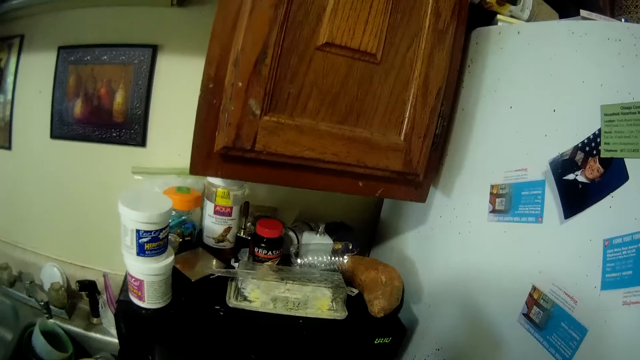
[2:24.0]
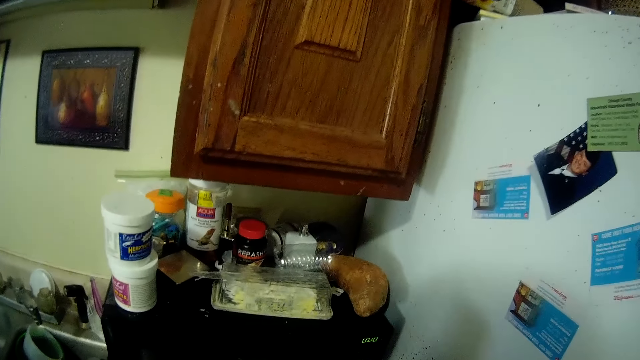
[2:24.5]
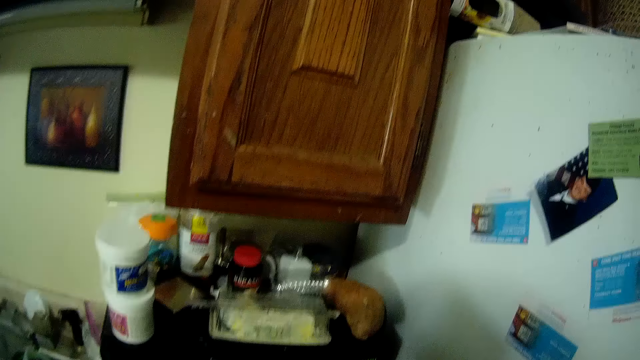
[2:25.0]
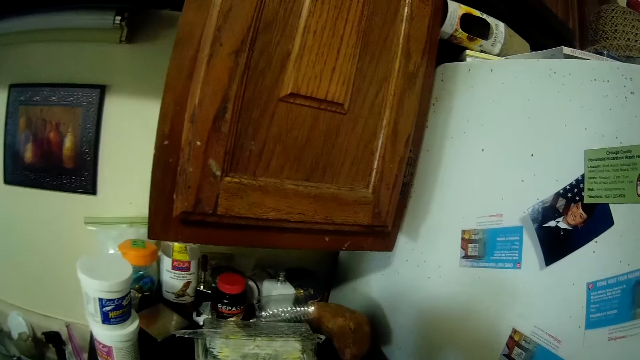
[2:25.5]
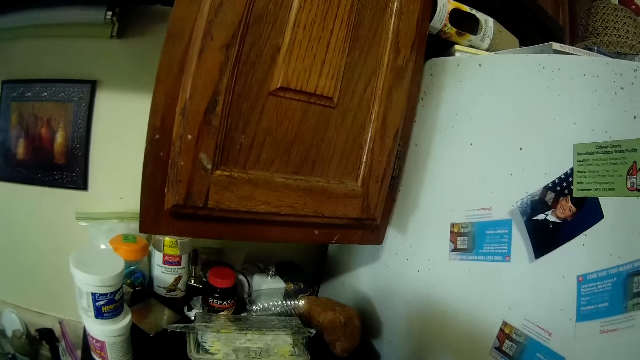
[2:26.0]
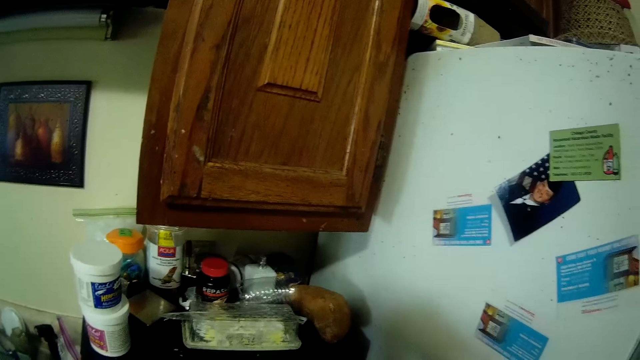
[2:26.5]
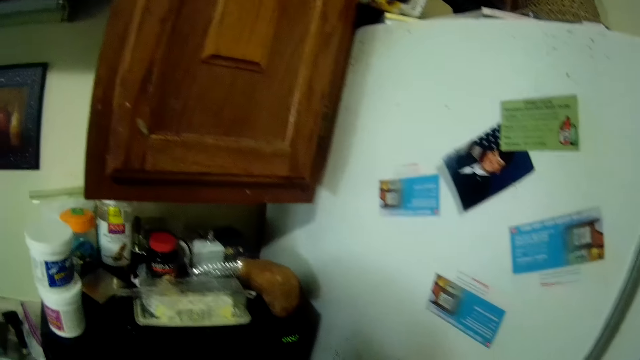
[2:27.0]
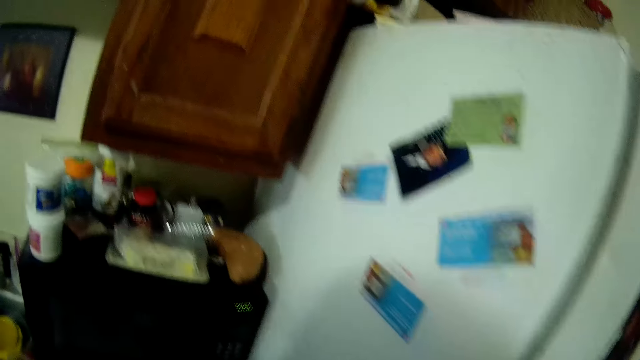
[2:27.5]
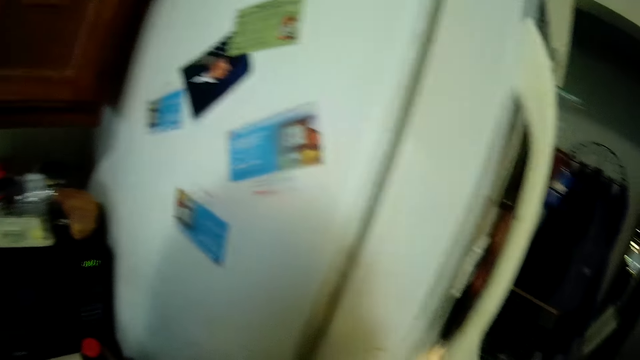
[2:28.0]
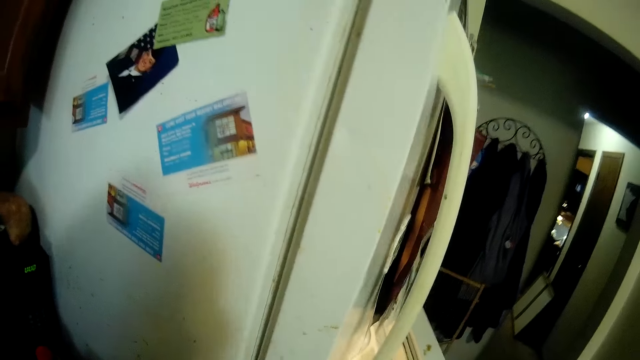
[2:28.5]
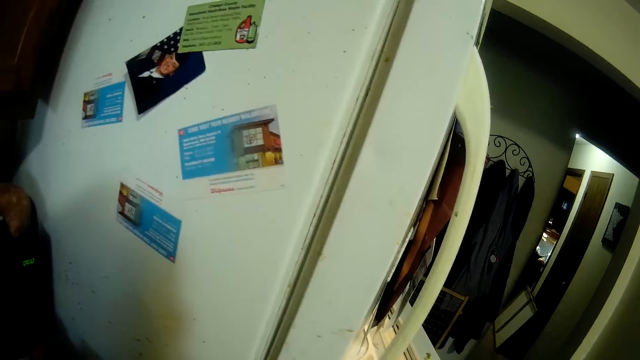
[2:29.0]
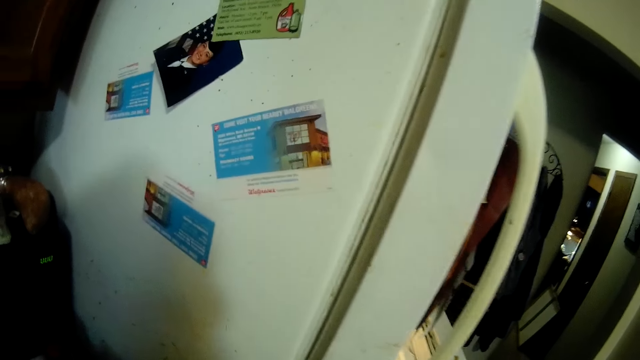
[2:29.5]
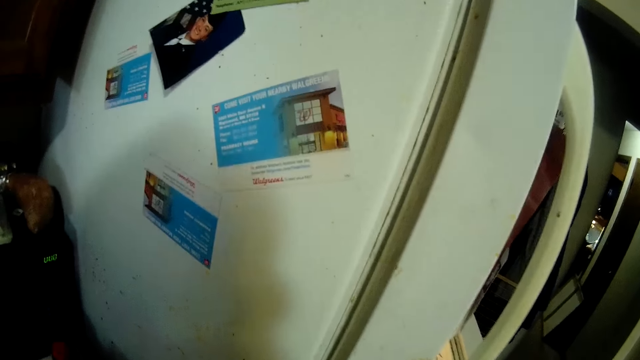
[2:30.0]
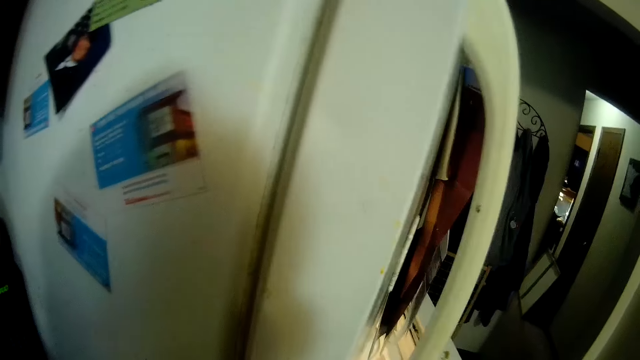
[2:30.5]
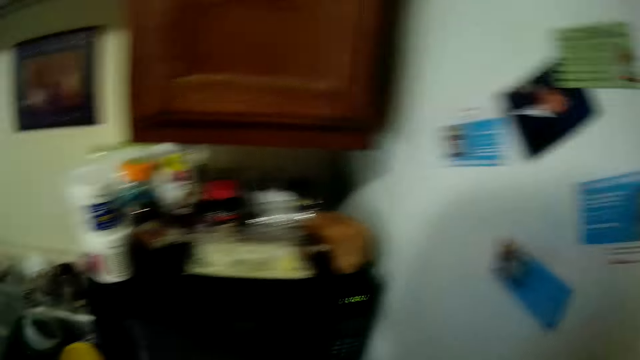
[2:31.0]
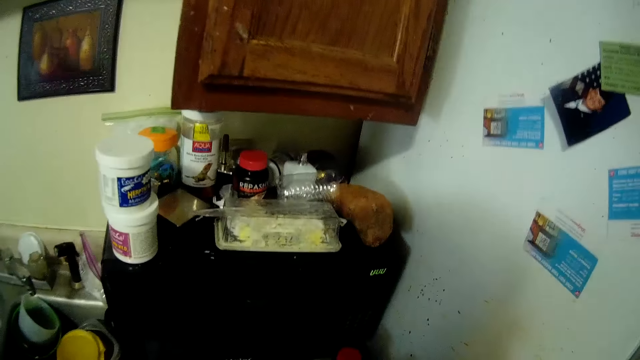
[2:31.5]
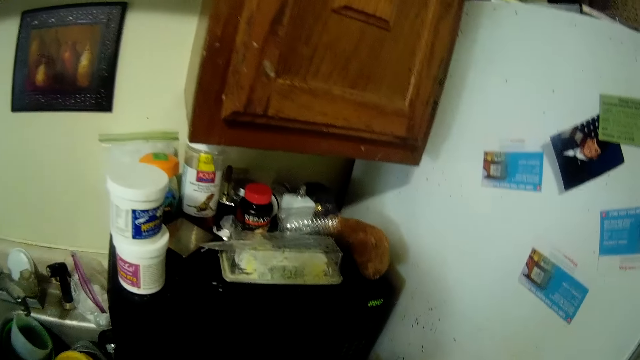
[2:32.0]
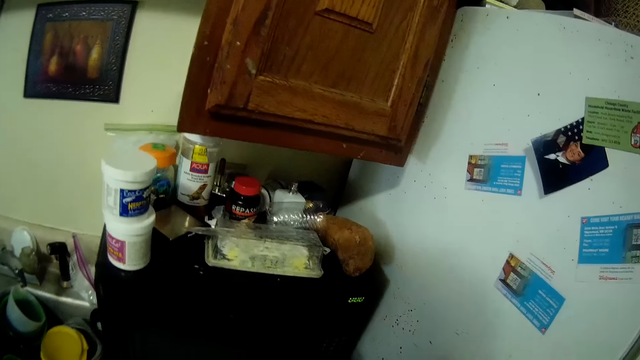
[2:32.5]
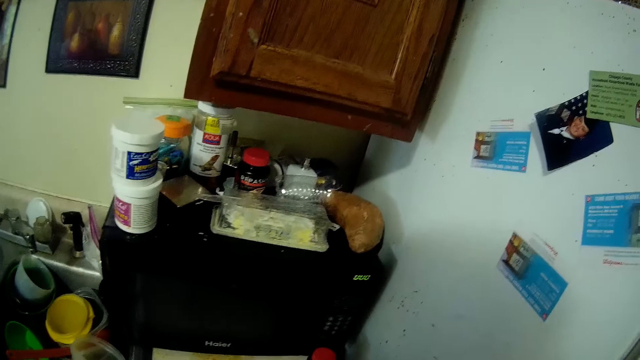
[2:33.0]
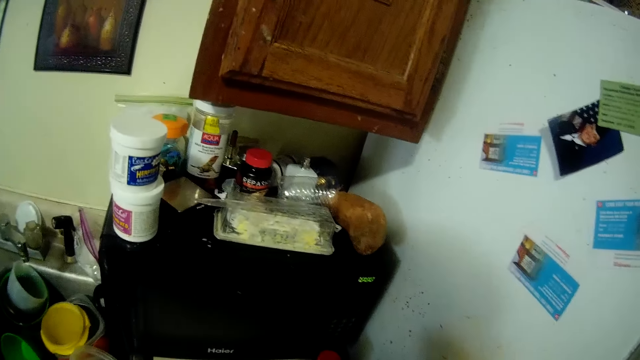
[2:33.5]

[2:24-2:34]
The camera wearer lifts a plastic bag. They turn around.

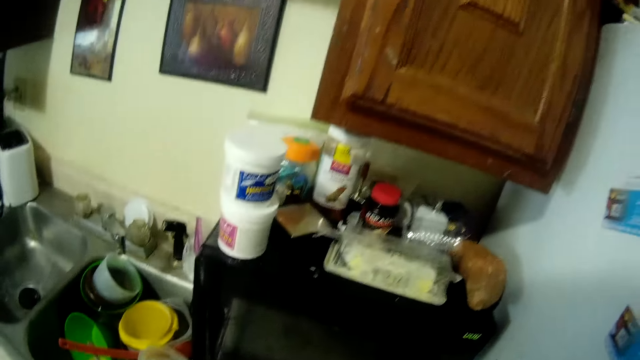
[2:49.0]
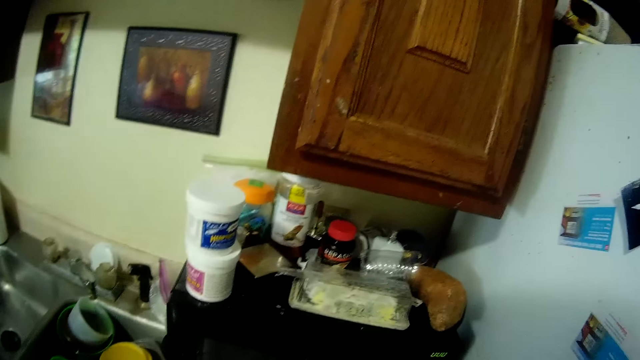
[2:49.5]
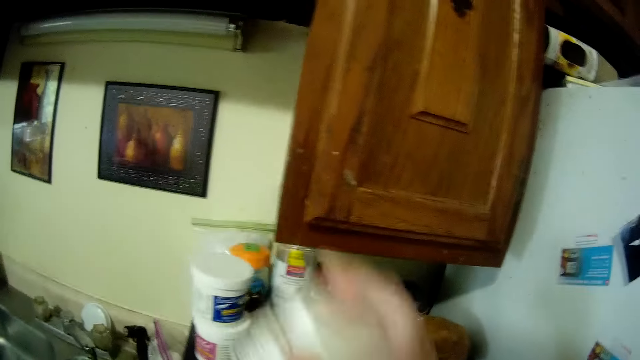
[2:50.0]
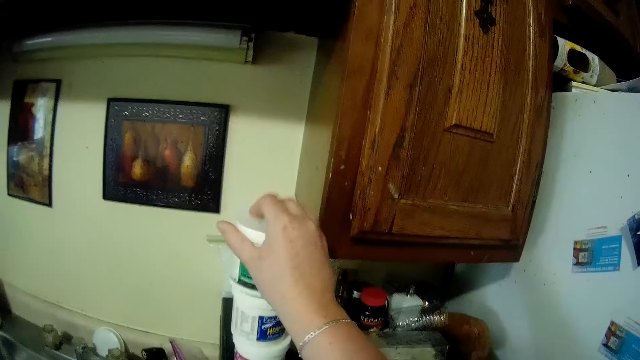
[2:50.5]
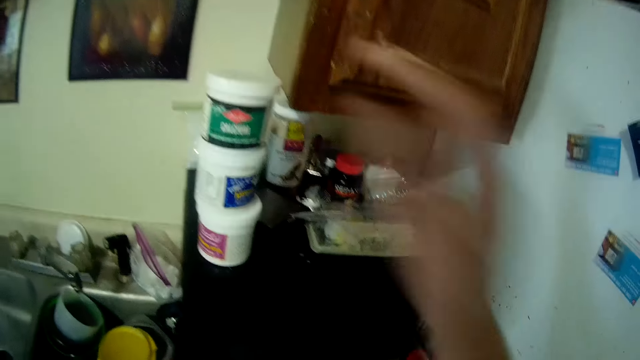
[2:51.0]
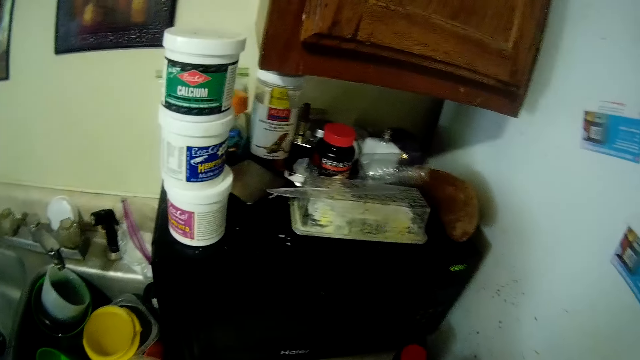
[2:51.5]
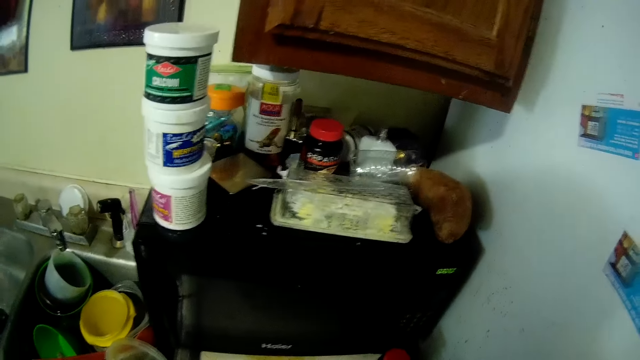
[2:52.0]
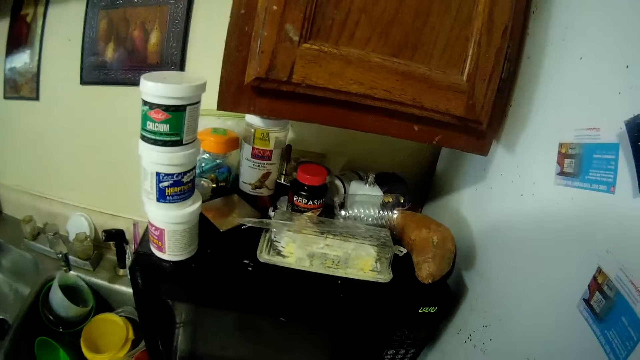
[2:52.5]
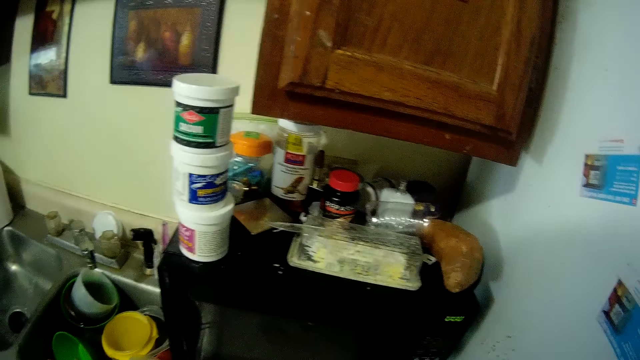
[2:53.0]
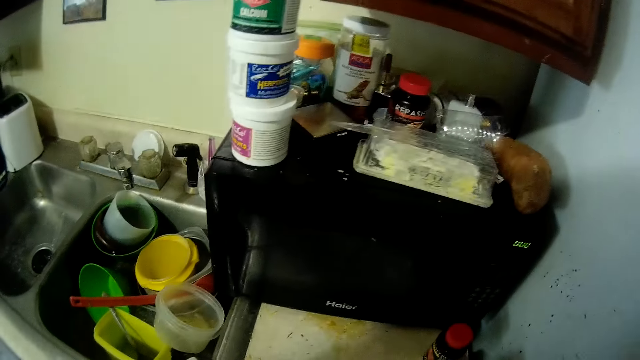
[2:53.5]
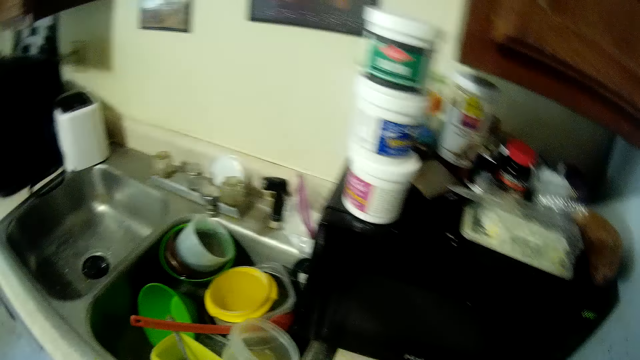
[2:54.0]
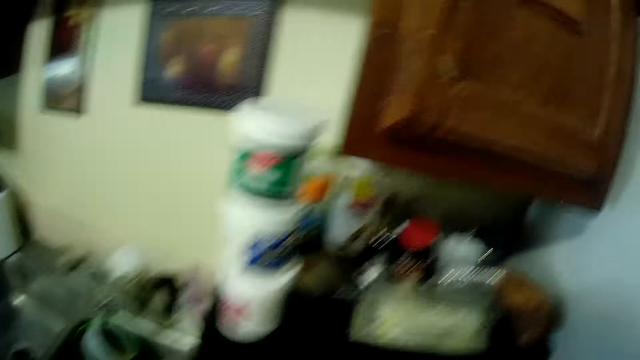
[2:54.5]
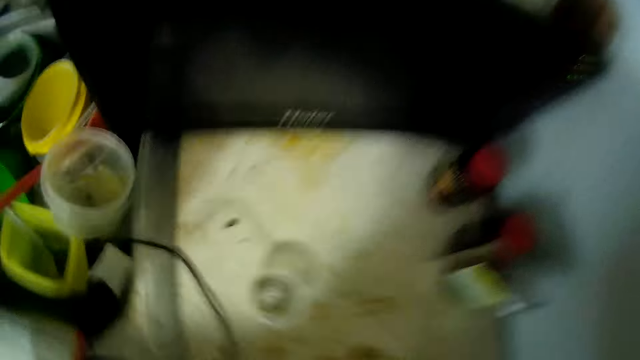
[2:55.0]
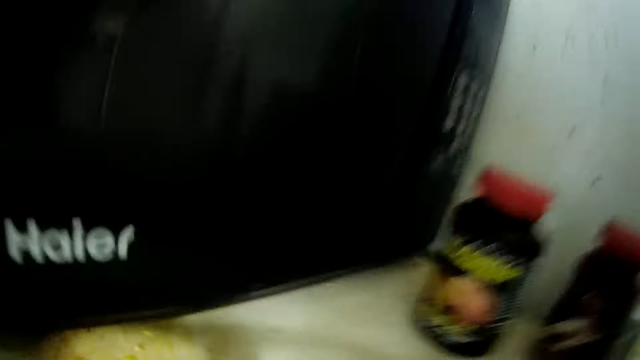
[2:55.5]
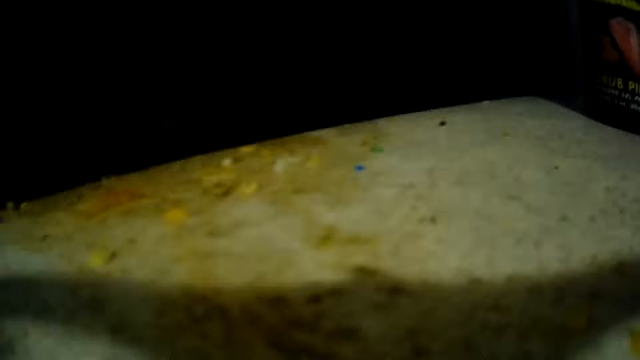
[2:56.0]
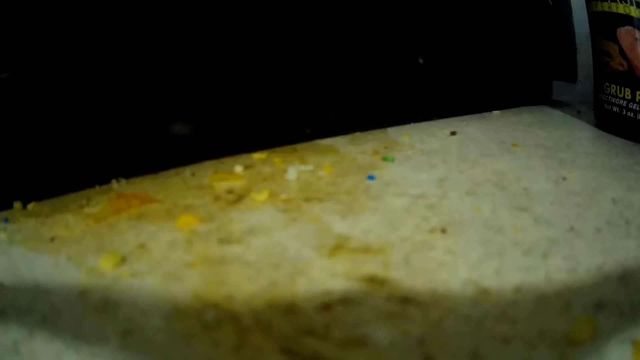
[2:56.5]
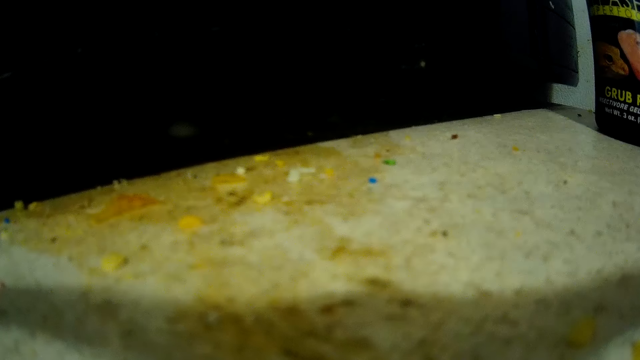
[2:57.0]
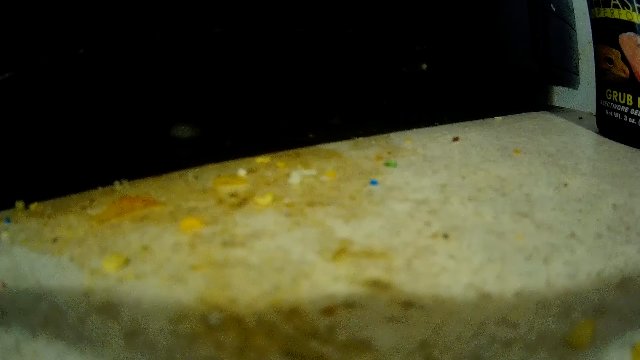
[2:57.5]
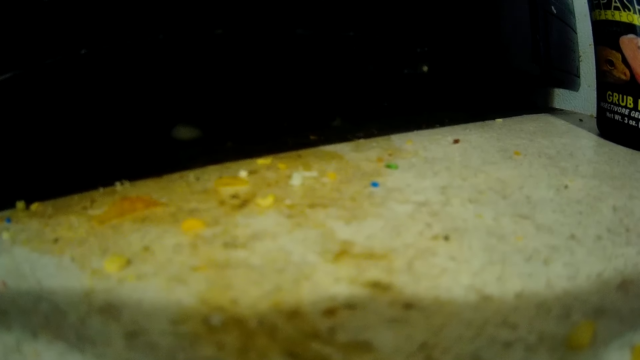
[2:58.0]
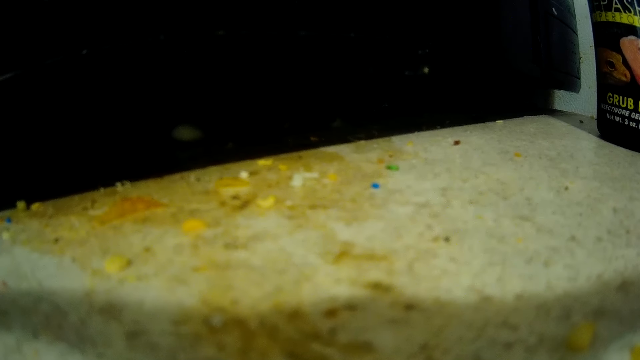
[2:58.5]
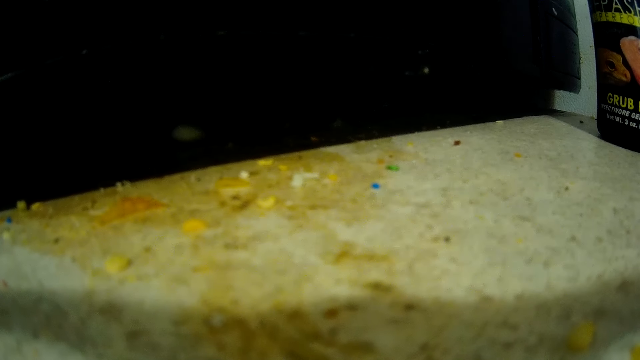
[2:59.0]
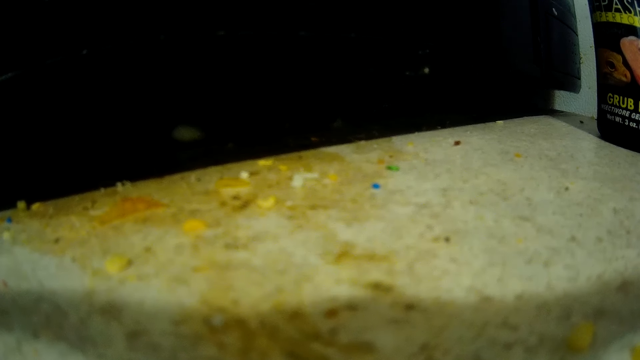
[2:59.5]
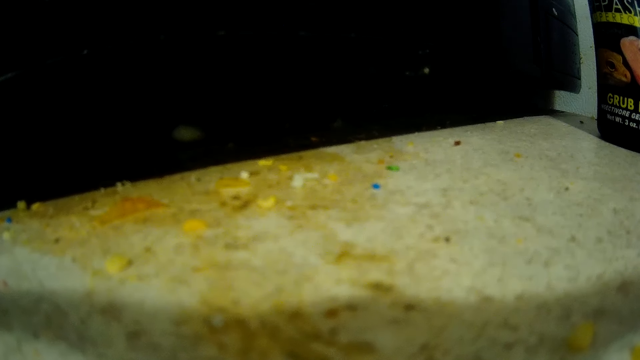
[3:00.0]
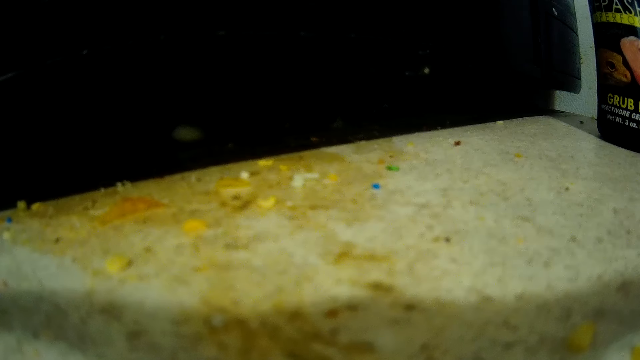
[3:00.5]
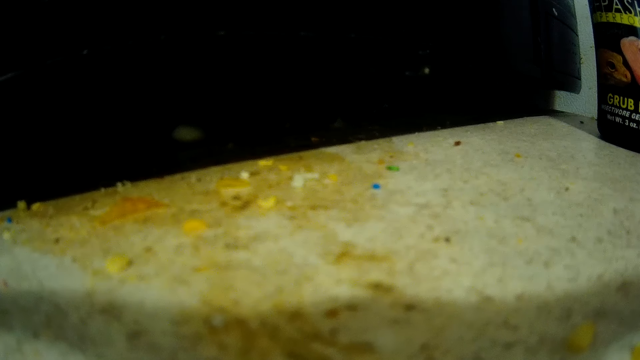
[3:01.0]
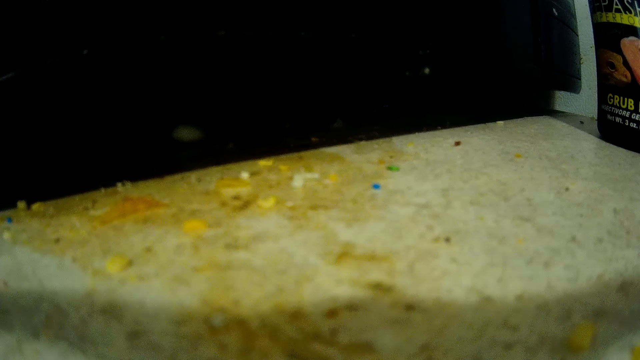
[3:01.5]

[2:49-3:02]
The camera wearer drops the bottle of calcium in her right hand on another bottle on the oven. She returns the tin. She looks at the microwave.
